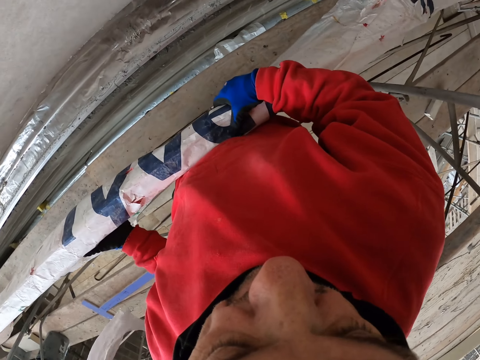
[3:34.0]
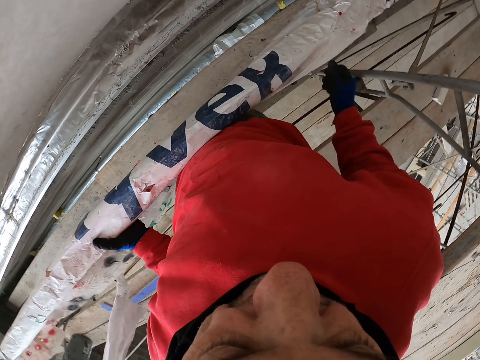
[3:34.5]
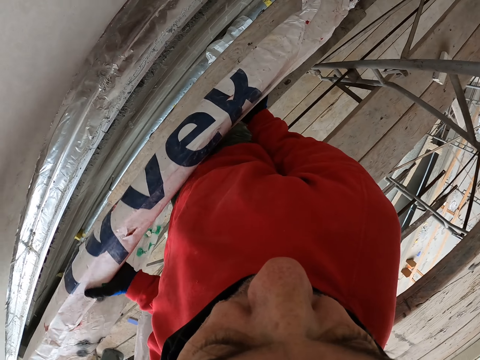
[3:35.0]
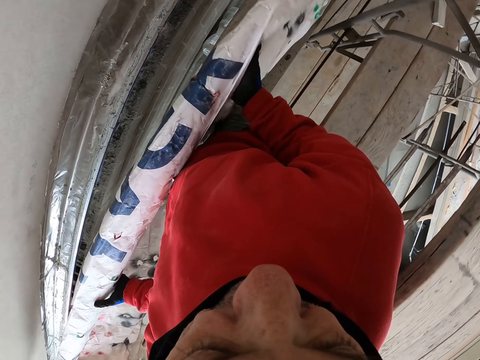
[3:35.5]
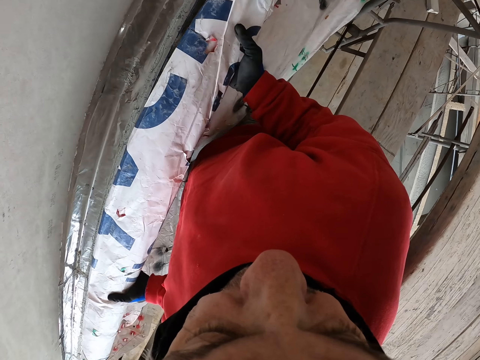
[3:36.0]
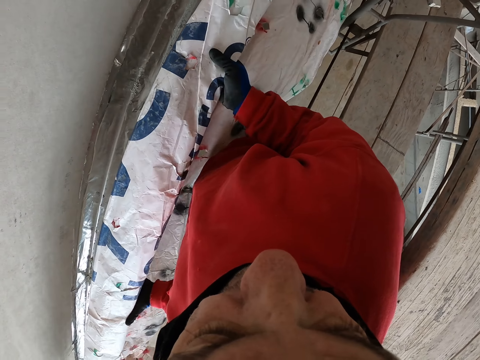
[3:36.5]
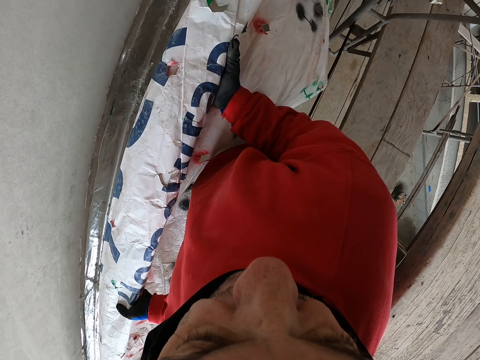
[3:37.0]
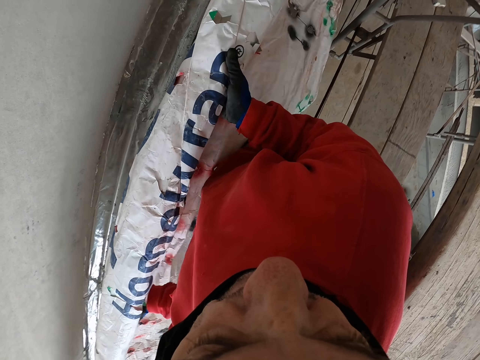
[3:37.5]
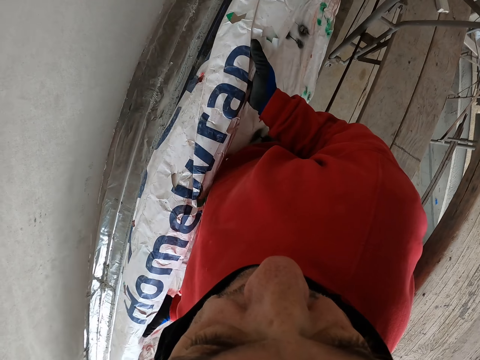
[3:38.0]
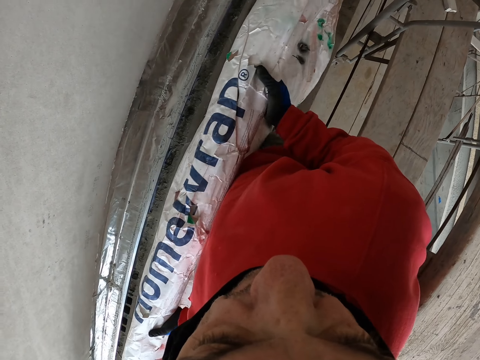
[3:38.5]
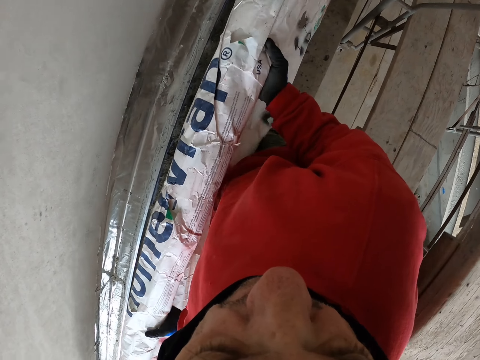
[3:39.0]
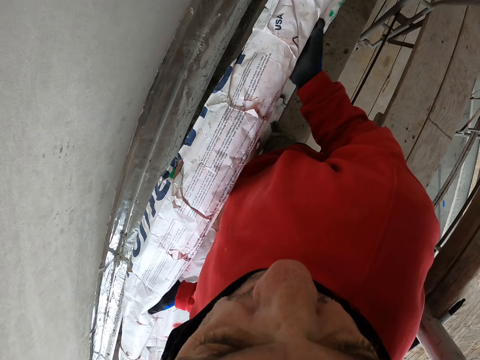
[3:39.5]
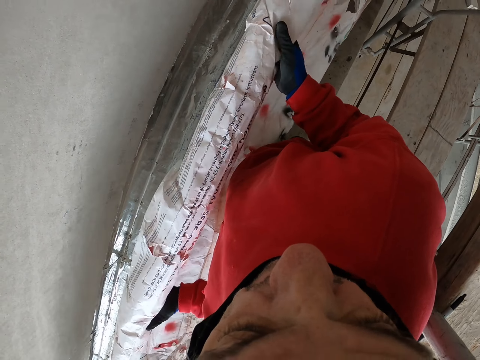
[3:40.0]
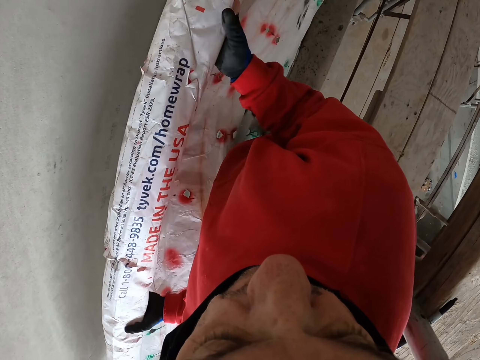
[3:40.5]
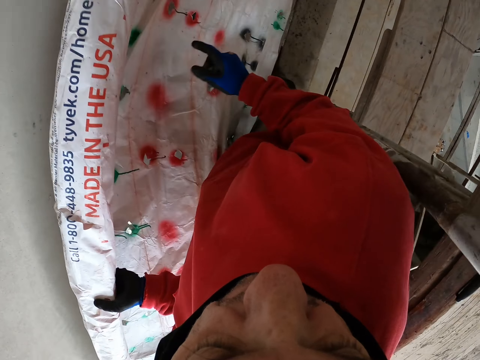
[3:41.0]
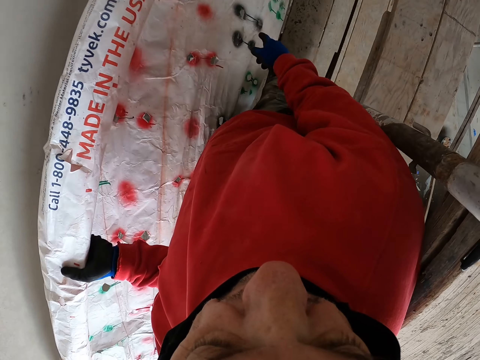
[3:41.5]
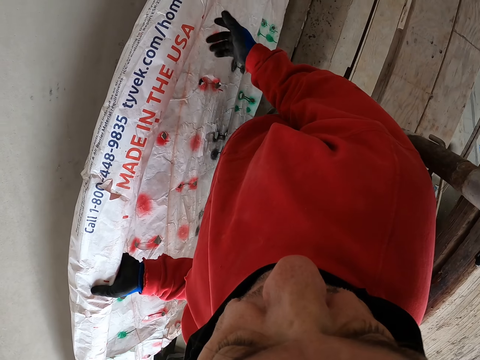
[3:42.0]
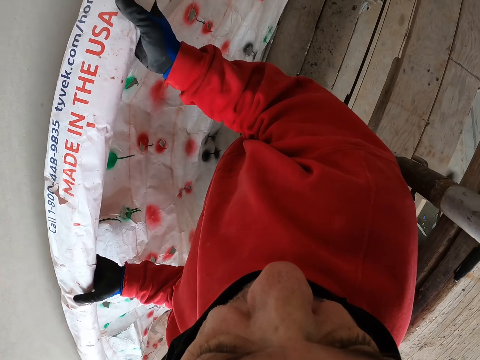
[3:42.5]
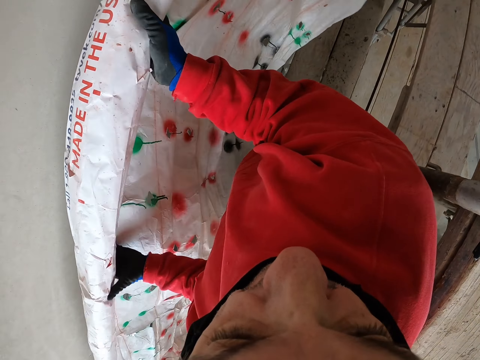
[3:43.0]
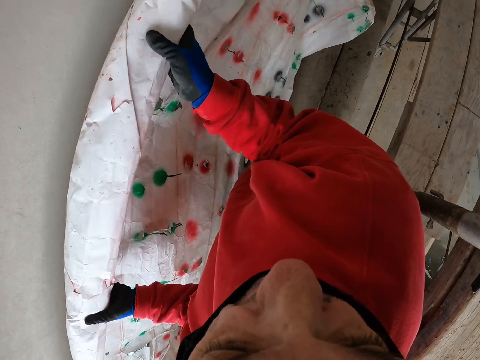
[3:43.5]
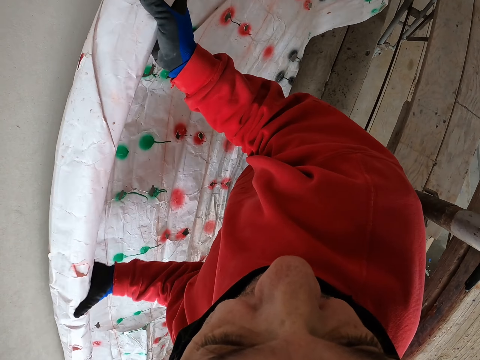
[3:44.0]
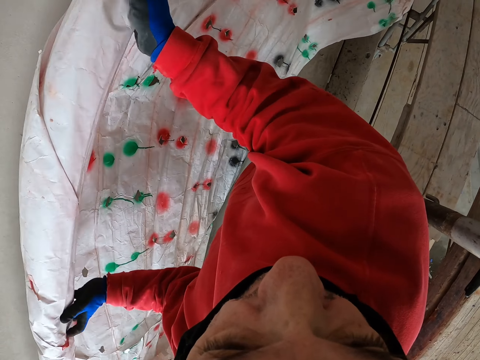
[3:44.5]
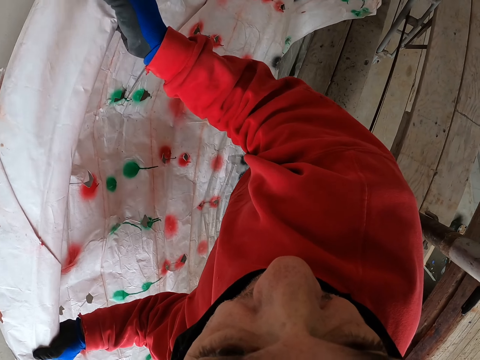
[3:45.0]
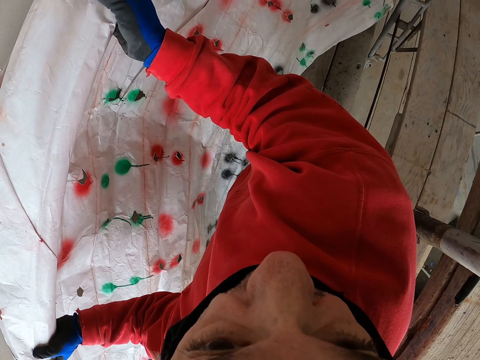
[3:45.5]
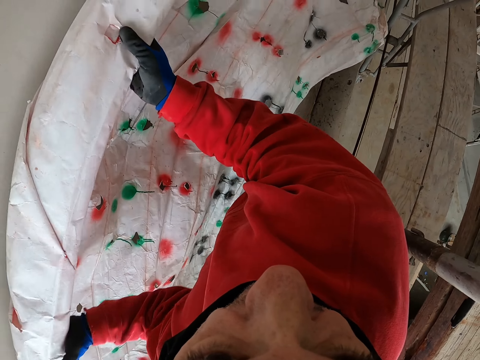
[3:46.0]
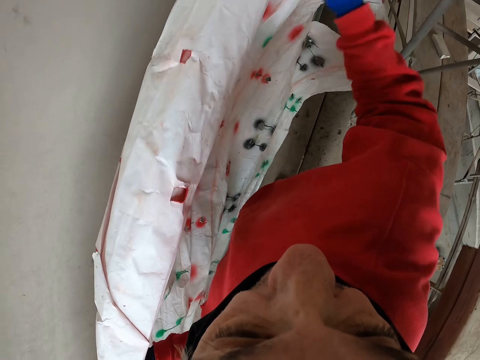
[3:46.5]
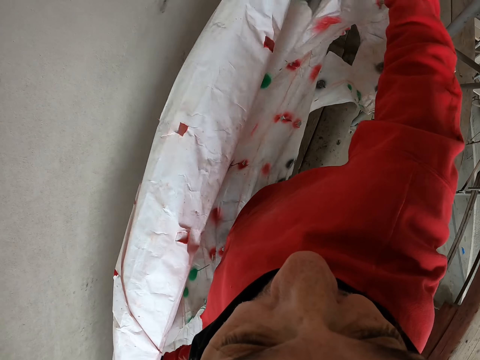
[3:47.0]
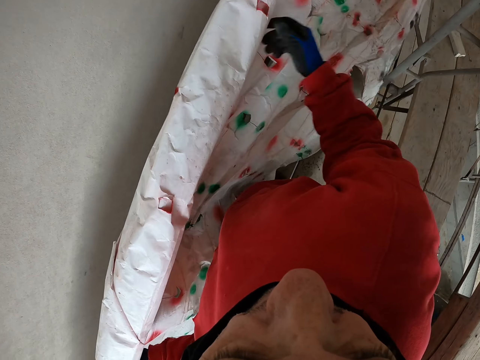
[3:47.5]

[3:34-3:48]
The camera wearer unfolds the polythene sheet. They hold the paper. They unfold the paper.

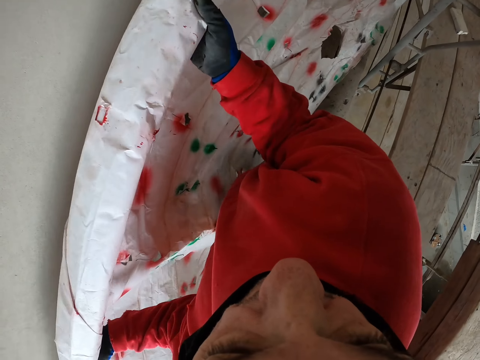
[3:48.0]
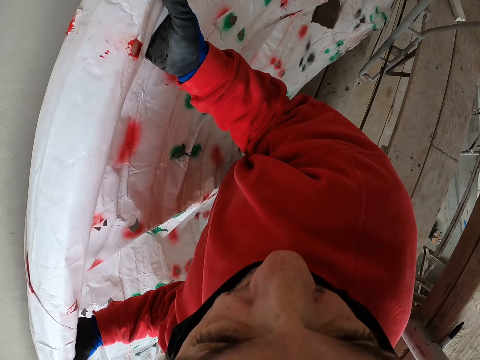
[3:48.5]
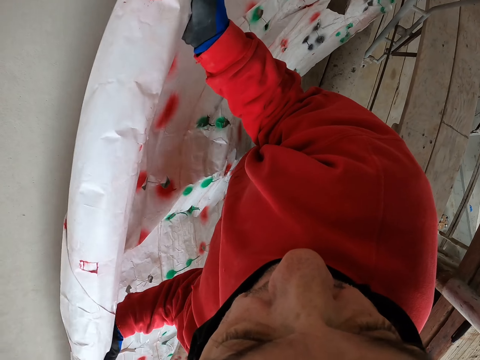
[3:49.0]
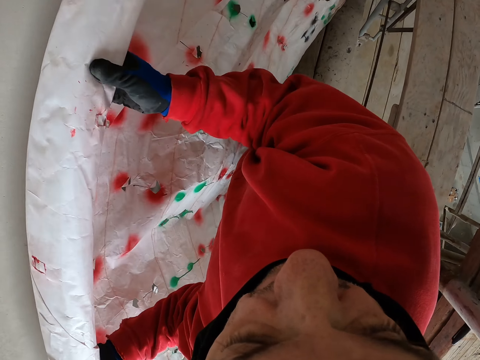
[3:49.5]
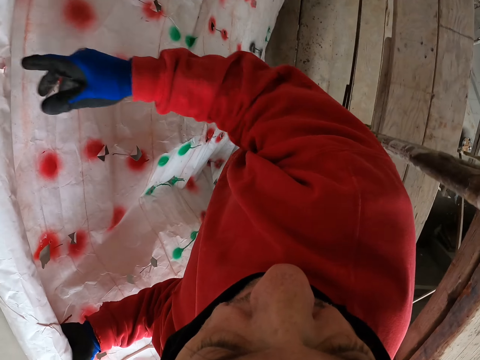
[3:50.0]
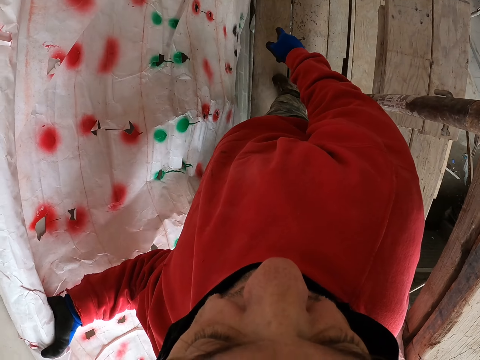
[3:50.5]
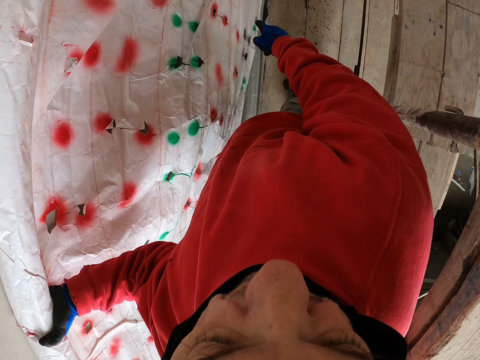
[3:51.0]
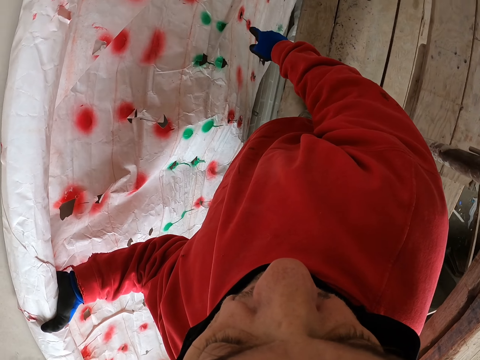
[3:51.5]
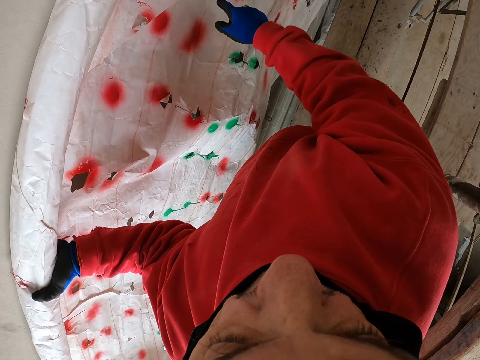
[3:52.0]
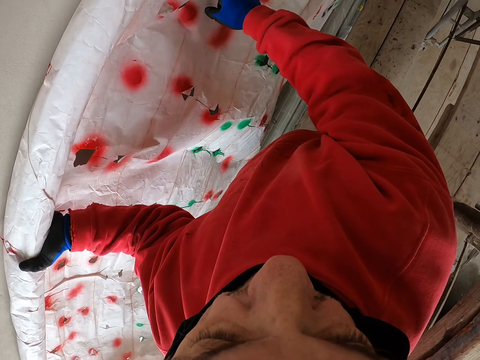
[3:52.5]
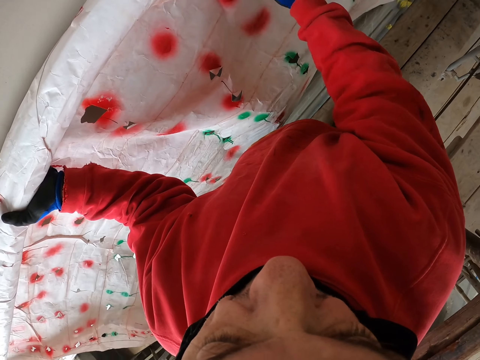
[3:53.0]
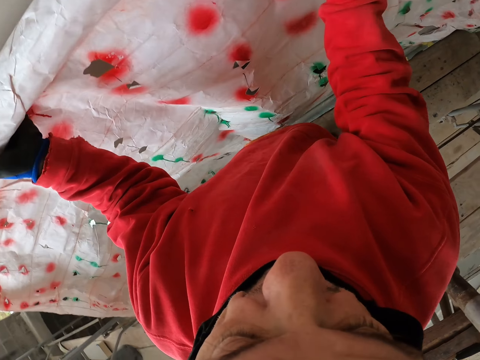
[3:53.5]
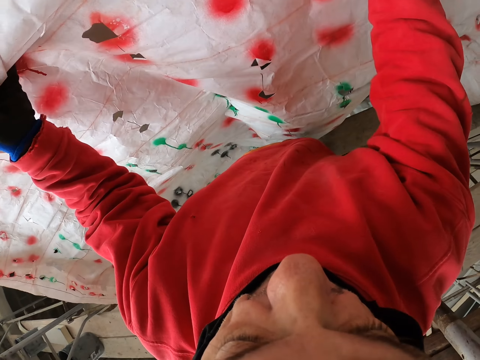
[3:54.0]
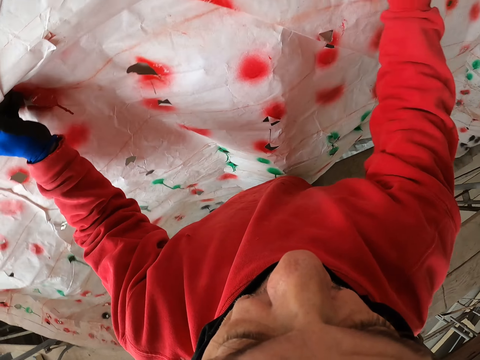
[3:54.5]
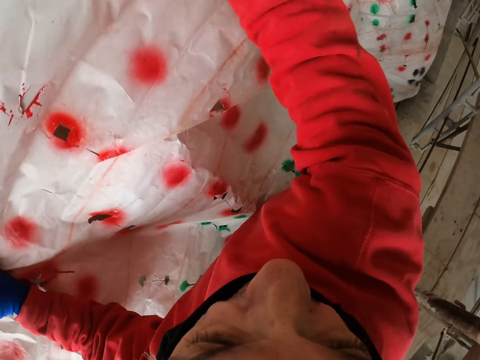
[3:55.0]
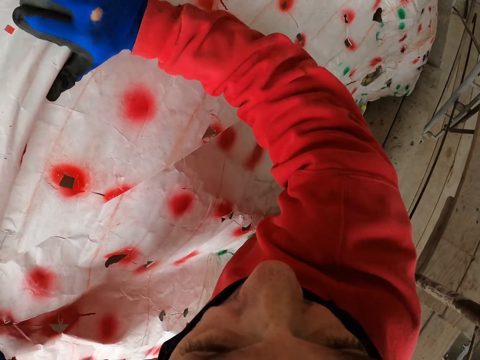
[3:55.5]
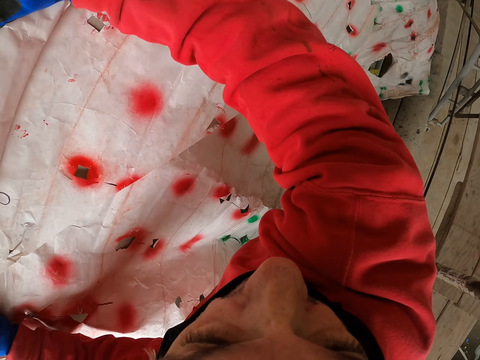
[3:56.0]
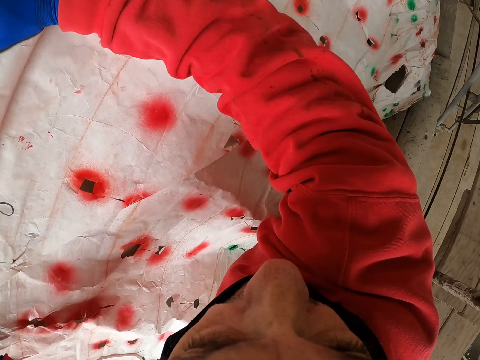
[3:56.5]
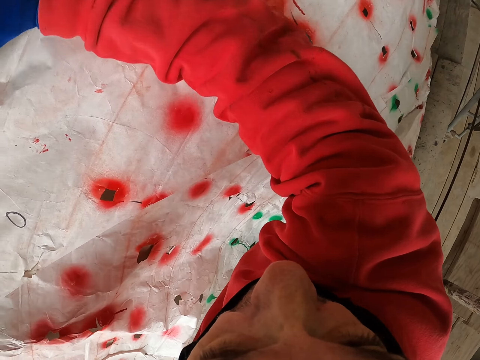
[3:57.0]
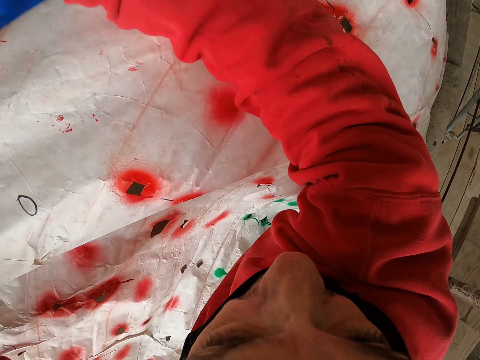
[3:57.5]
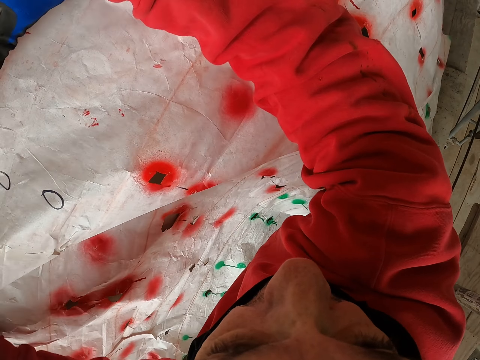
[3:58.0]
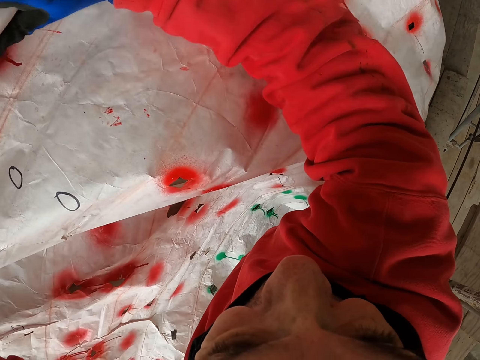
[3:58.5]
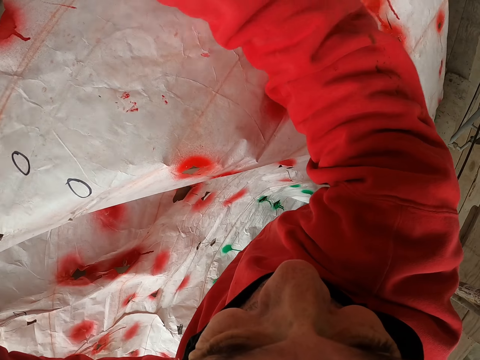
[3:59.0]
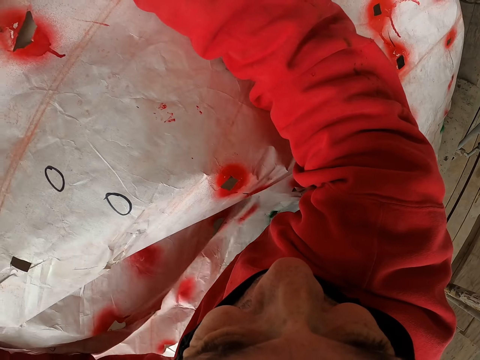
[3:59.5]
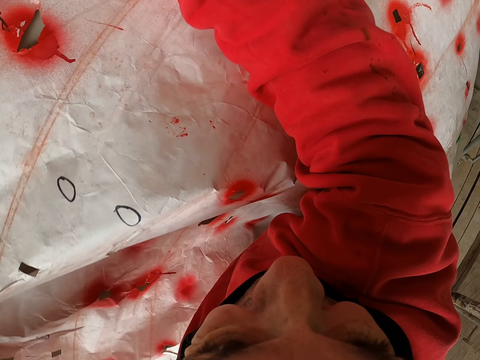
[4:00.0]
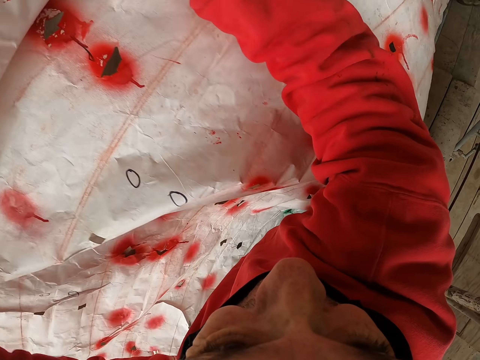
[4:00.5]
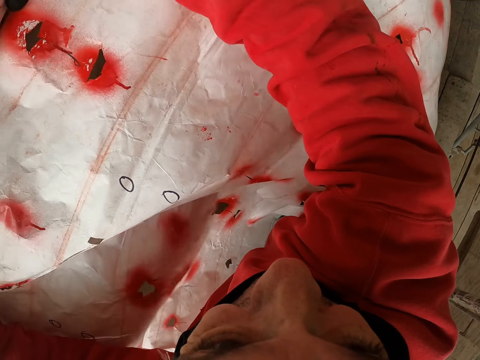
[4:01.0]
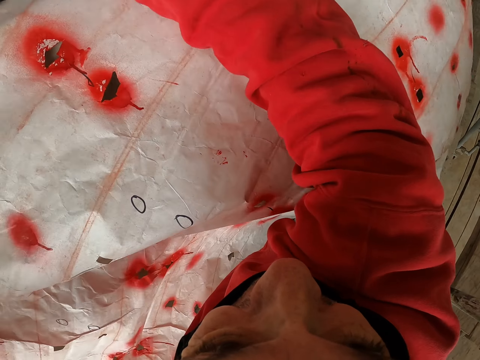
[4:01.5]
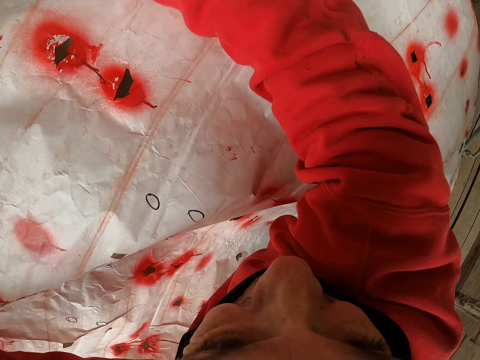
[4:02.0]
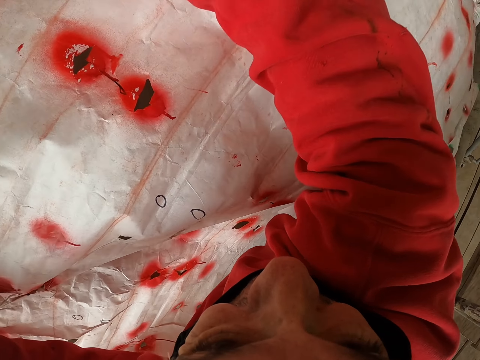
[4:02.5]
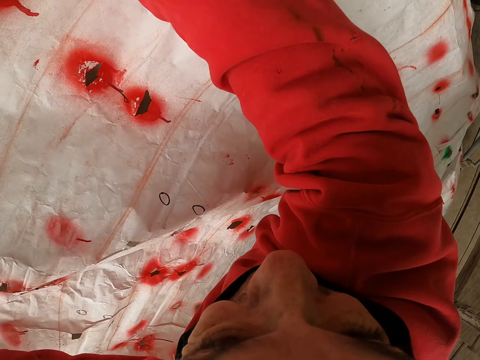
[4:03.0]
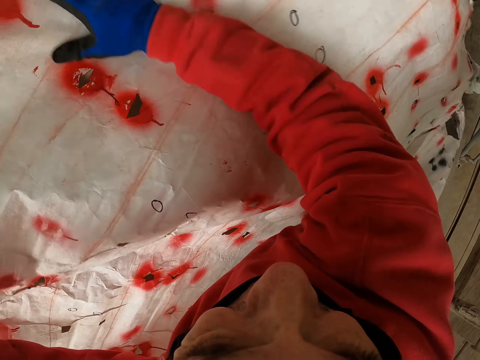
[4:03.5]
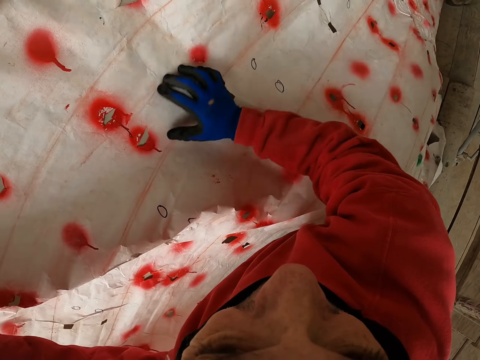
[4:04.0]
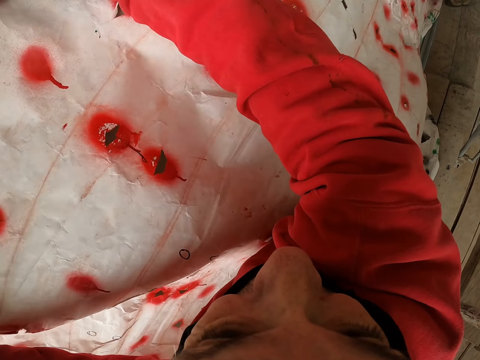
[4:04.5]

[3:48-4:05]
The camera wearer holds the paper. They point the polythene sheet. They unfold the polythene sheet.
